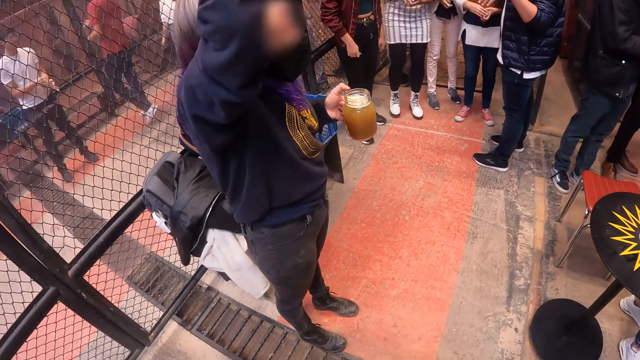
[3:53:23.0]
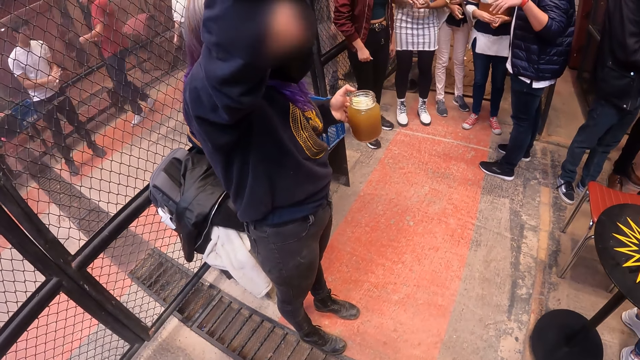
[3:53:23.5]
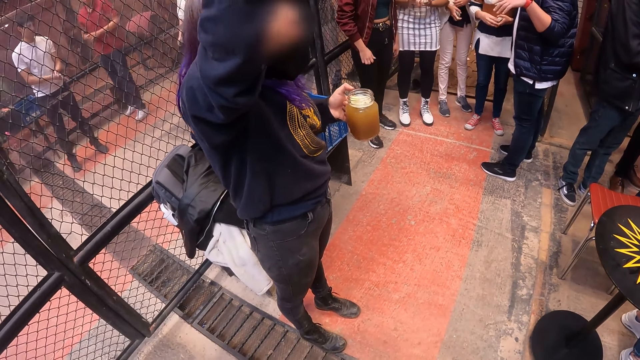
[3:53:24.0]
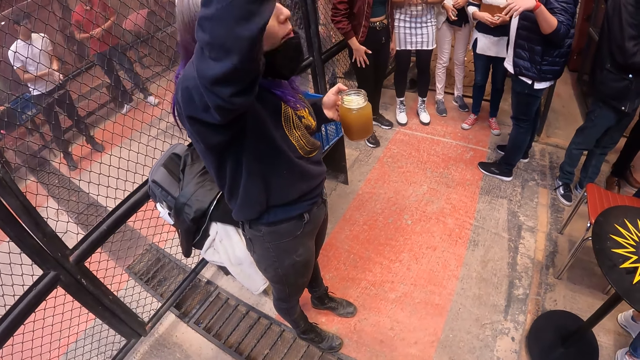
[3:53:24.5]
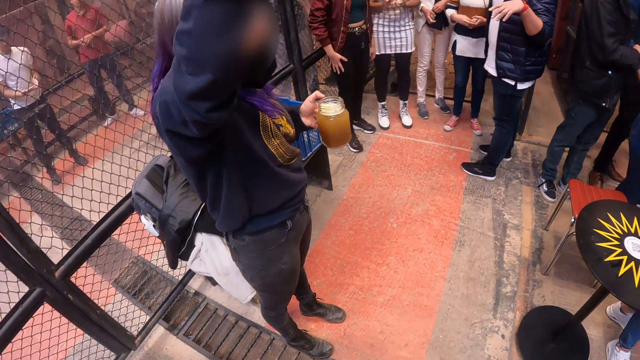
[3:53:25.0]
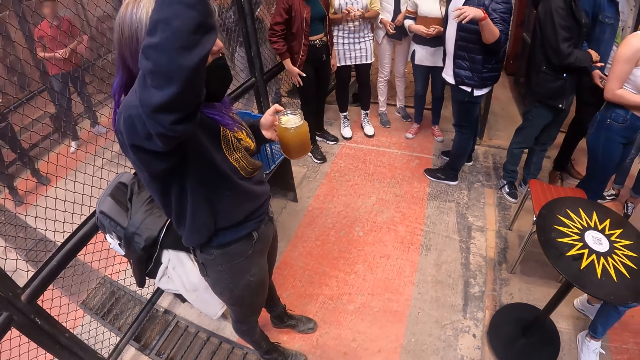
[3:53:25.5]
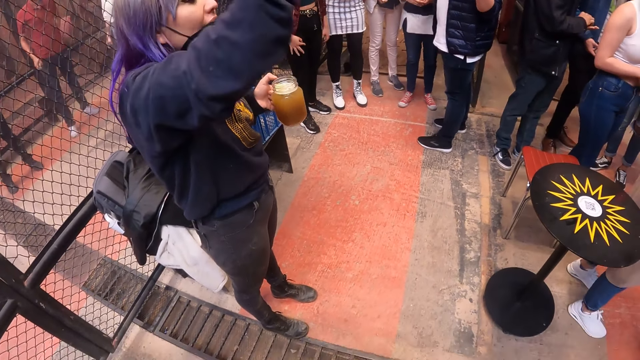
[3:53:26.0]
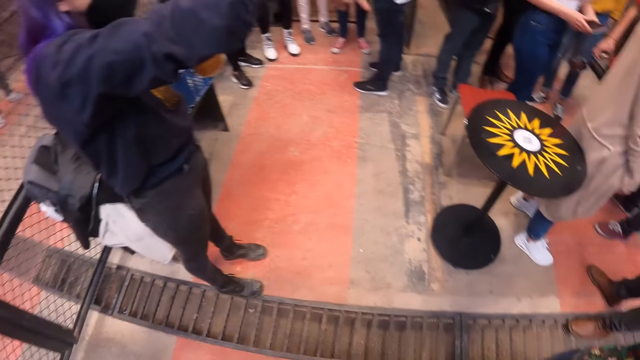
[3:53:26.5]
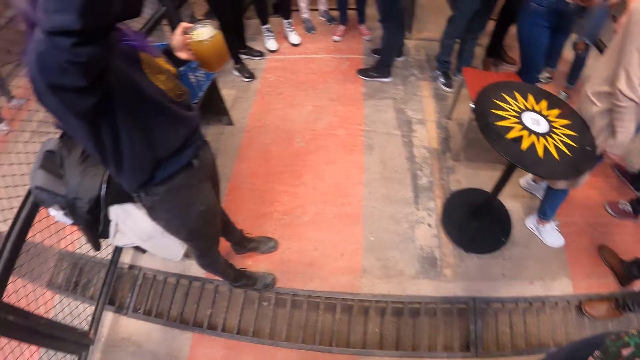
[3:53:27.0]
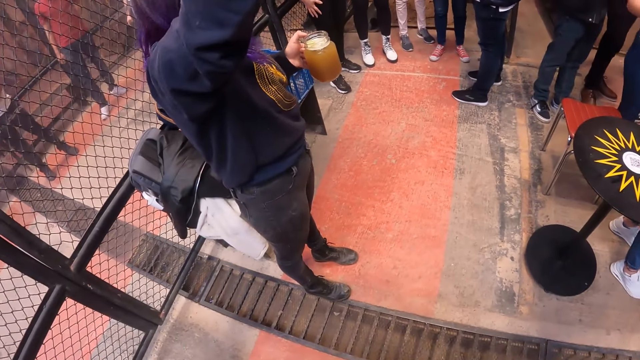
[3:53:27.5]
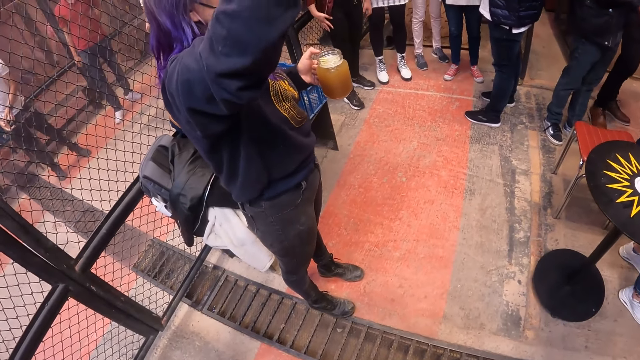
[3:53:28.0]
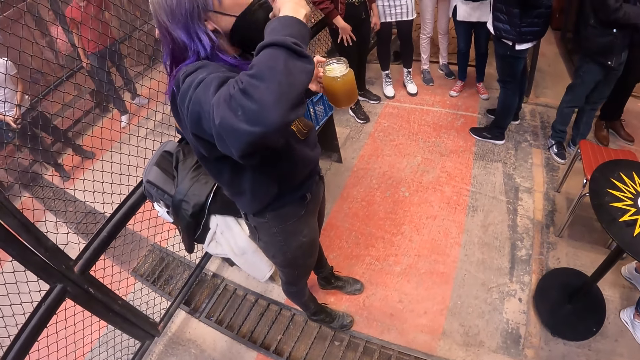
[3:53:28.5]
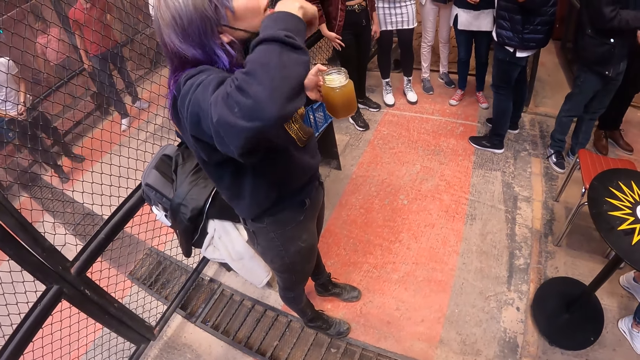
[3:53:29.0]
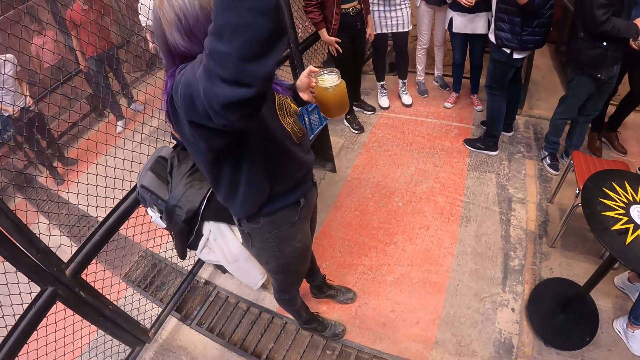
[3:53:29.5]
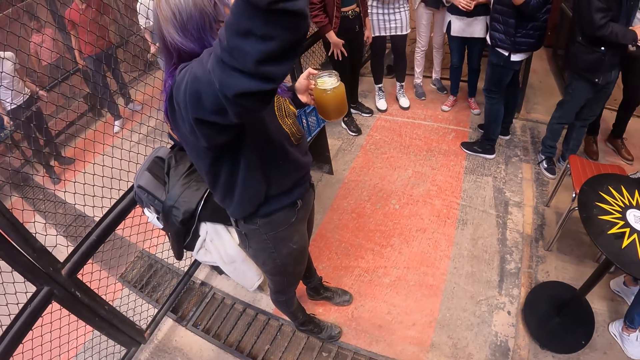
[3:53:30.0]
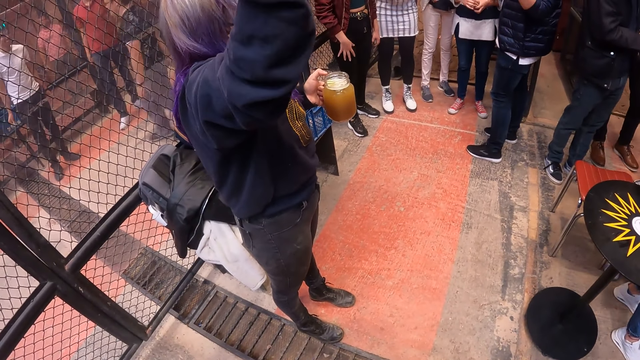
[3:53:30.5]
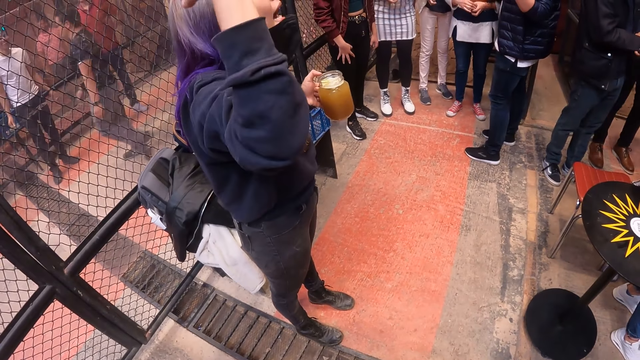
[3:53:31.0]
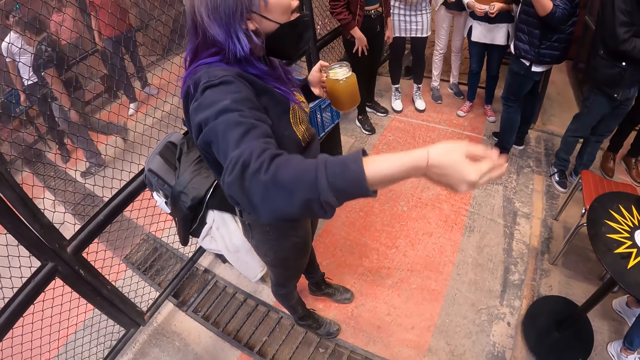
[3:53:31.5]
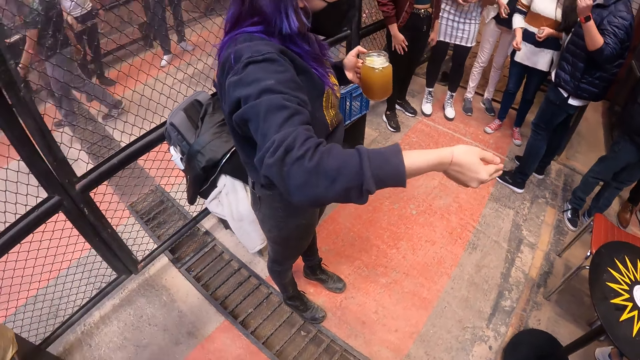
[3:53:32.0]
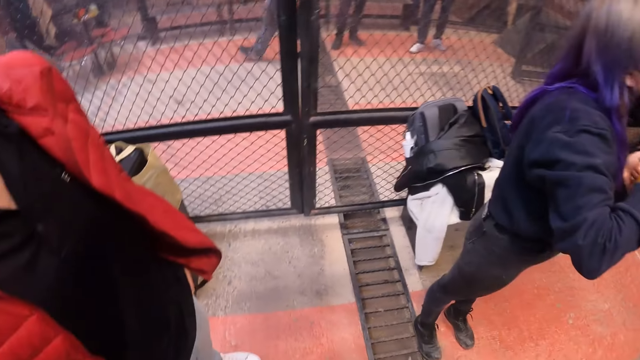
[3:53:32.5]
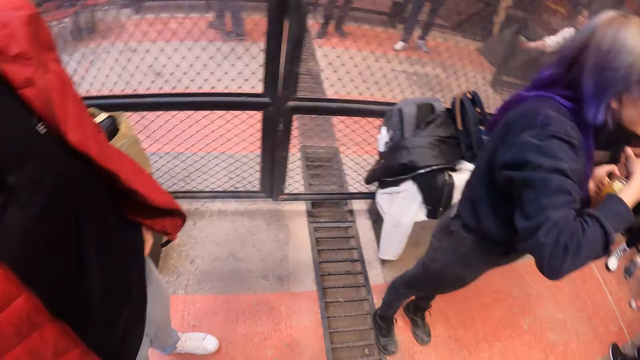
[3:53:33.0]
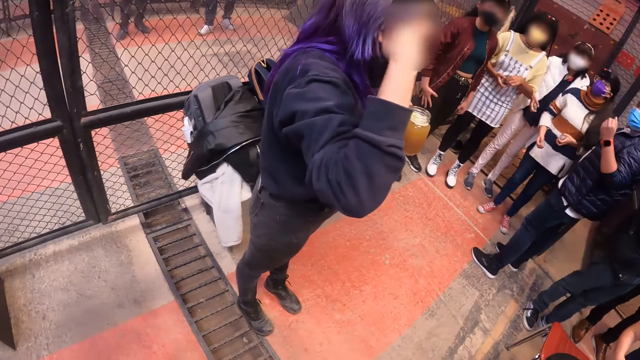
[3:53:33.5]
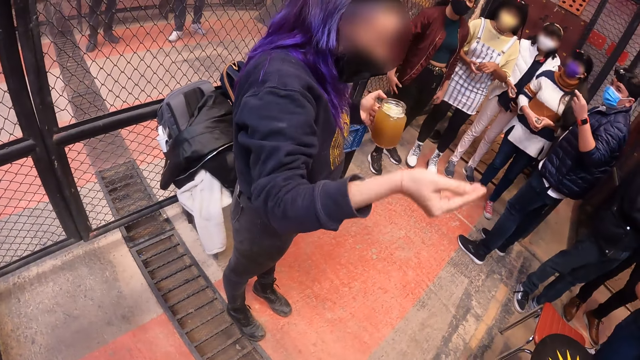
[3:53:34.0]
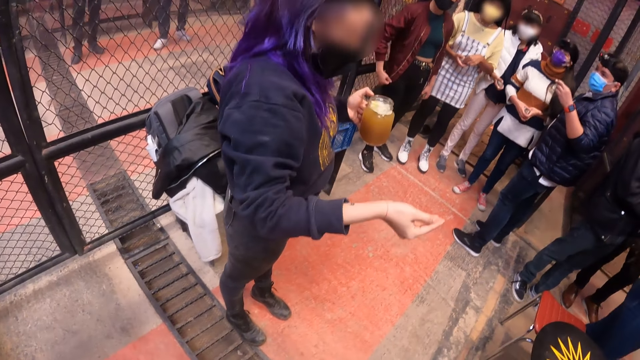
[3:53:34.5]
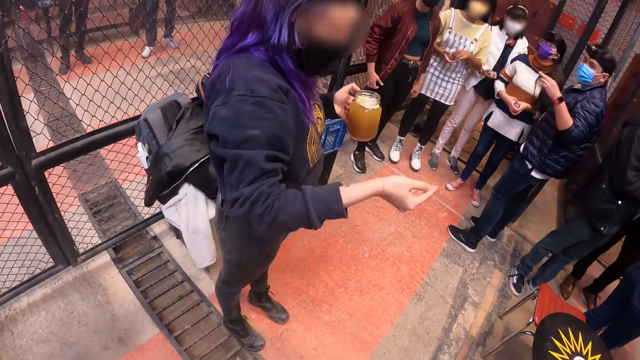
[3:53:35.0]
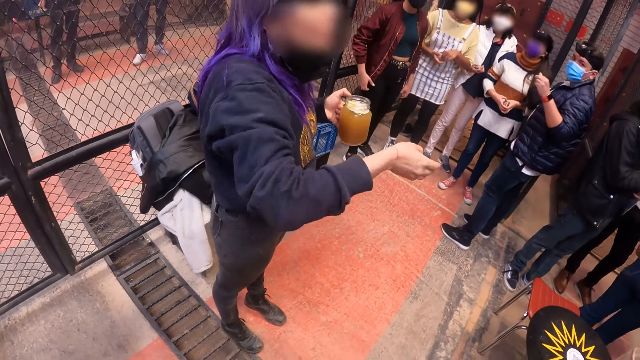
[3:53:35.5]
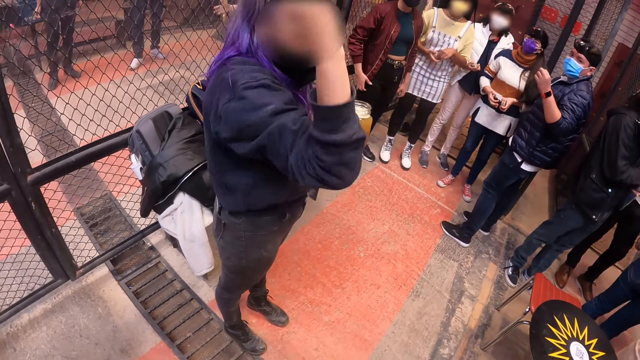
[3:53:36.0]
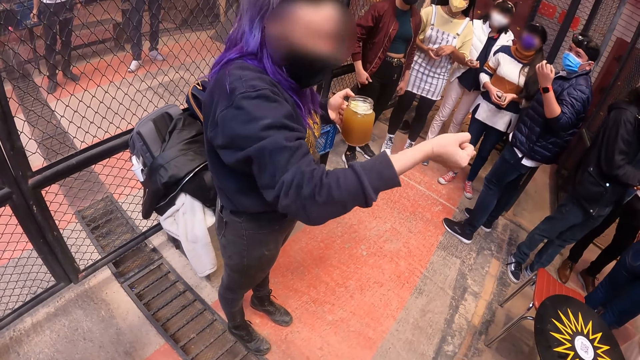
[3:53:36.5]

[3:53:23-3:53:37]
A woman converses. The woman pushes the face mask. The woman converses.

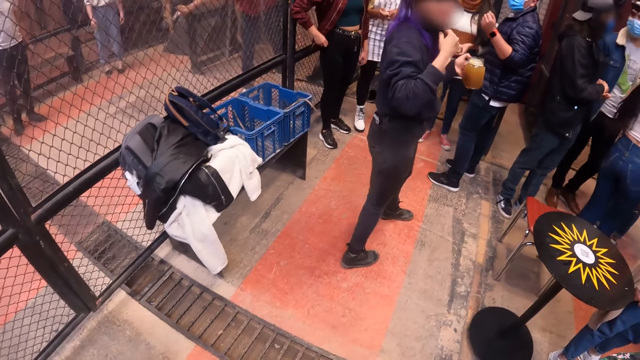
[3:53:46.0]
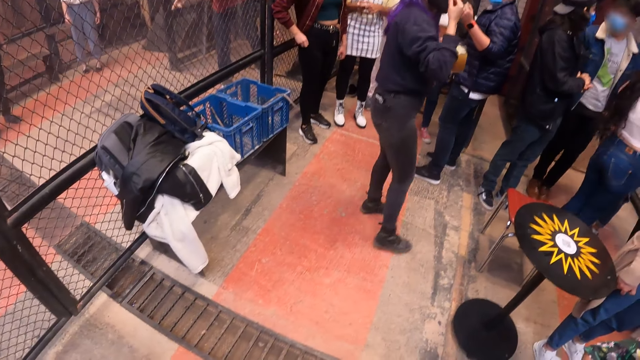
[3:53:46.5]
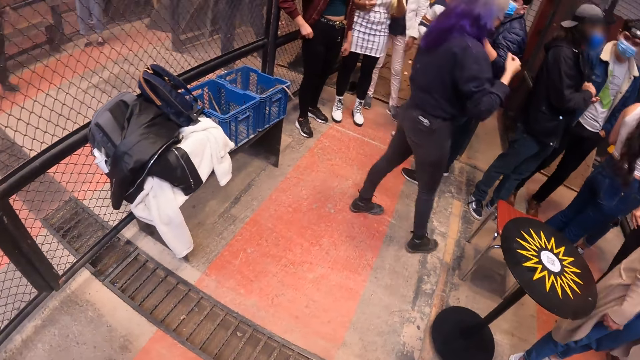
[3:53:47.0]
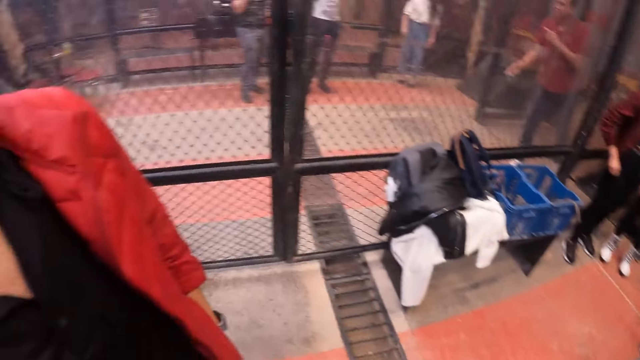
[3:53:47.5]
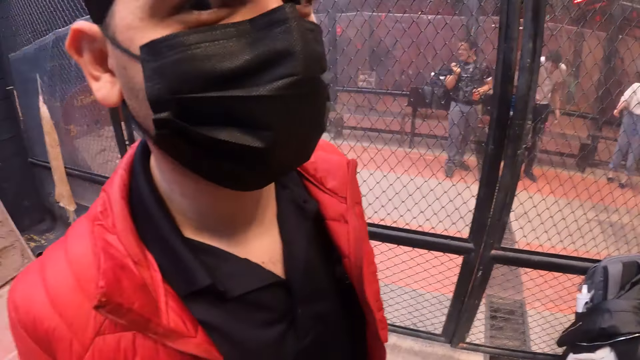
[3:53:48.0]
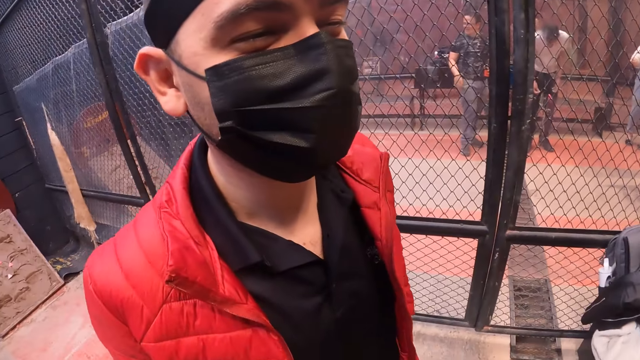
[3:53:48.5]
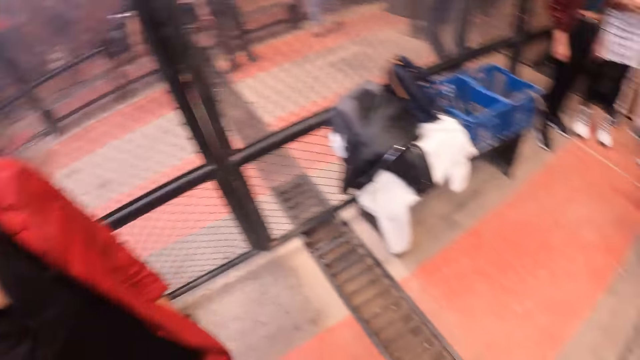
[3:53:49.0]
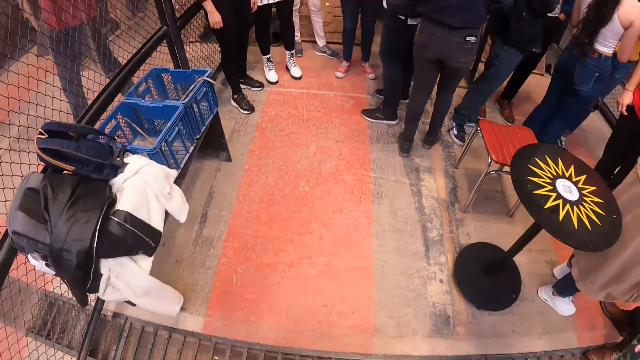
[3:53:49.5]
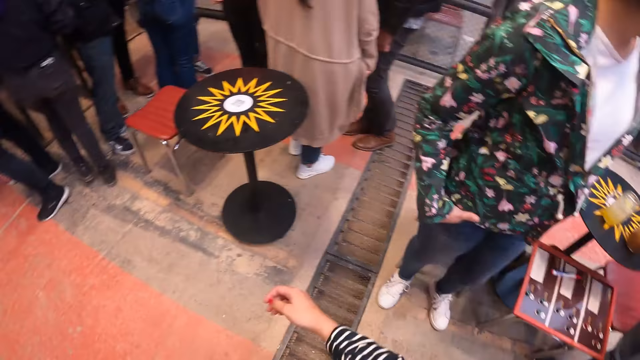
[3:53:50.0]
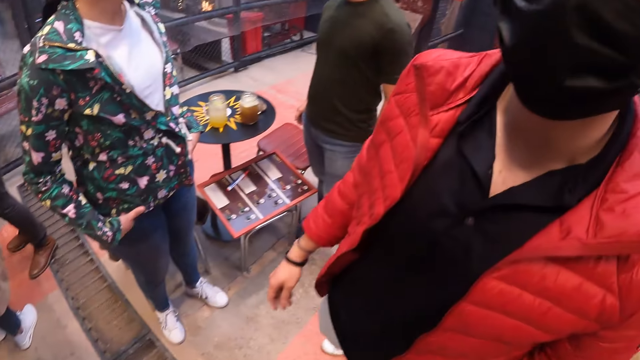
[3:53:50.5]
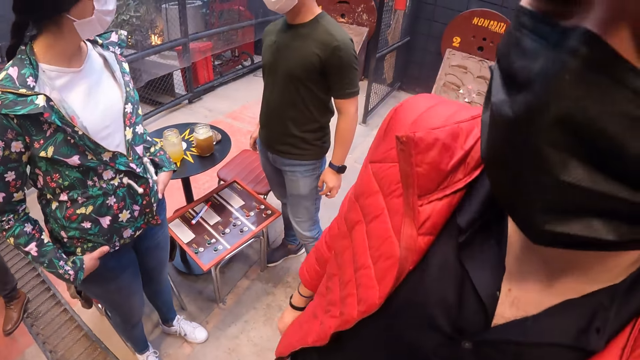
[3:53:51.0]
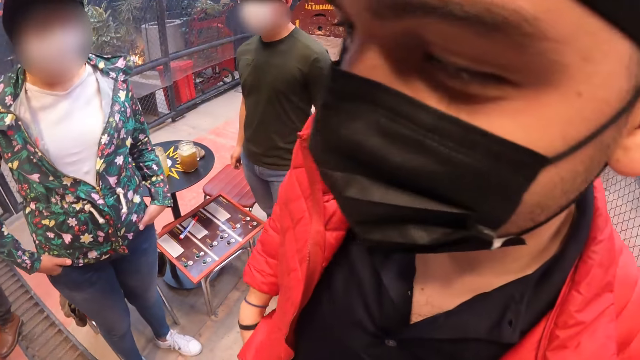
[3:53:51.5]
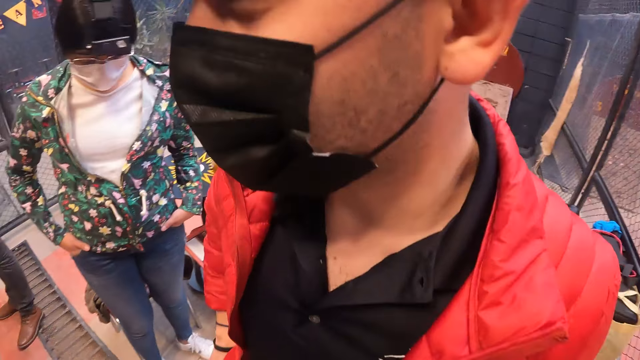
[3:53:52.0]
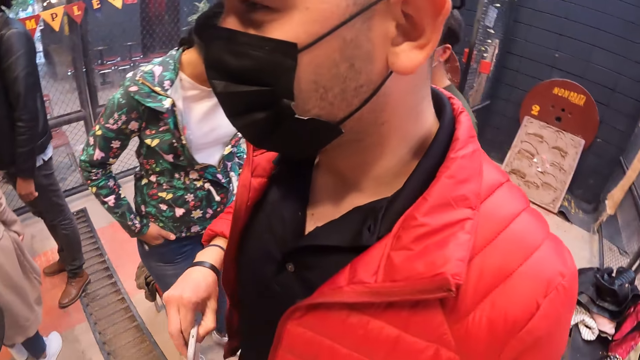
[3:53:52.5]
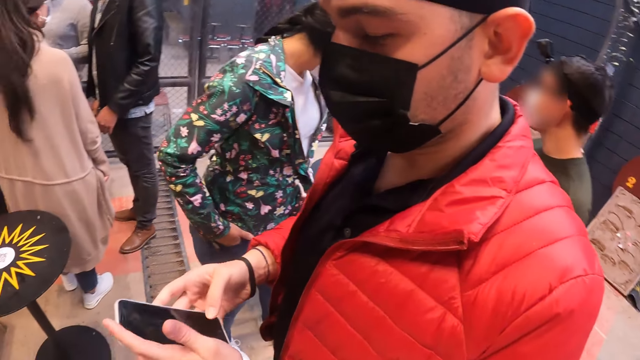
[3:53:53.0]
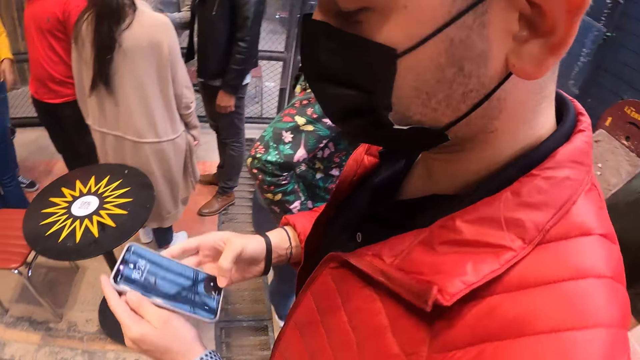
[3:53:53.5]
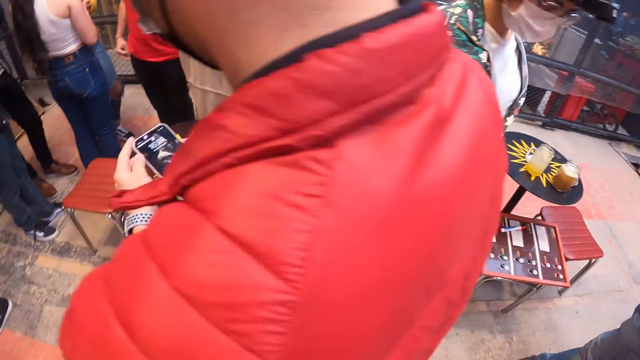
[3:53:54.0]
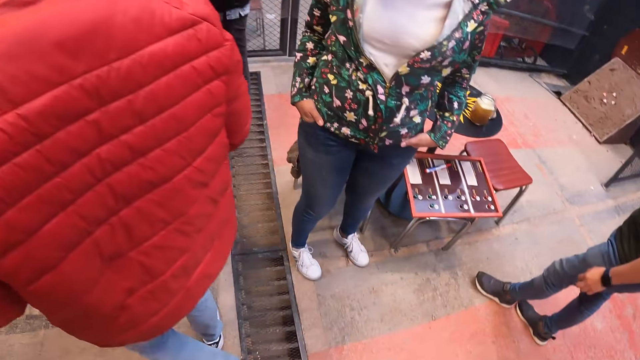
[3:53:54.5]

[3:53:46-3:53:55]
The camera wearer looks around. They converse with the man. The man takes the phone out of his trouser pocket with his right hand and operates the phone in his hands with his right hand.
